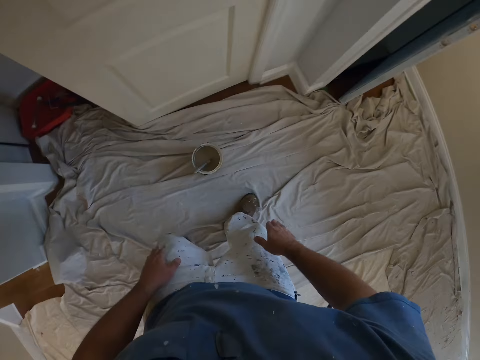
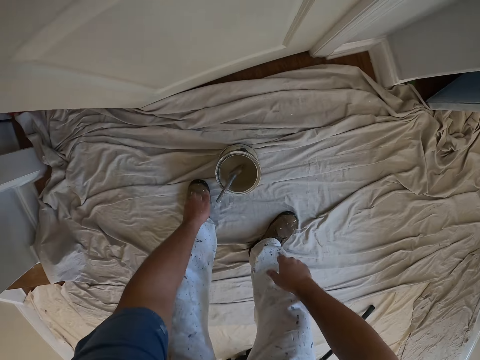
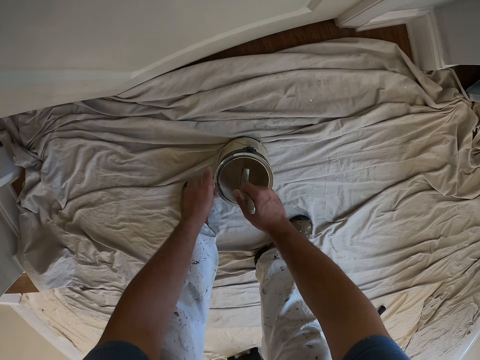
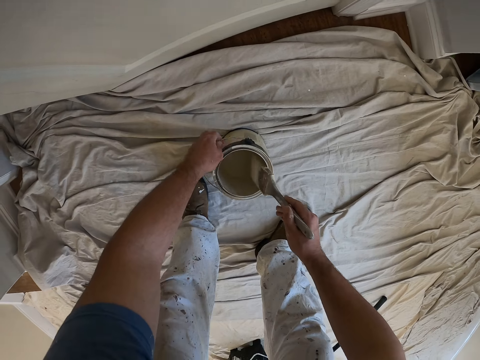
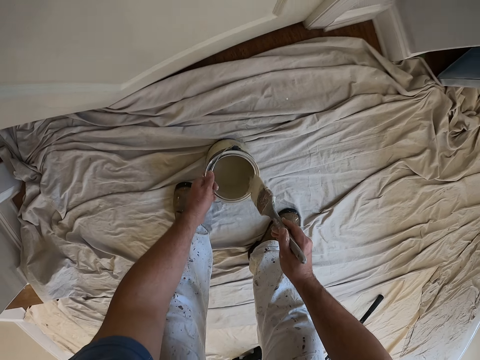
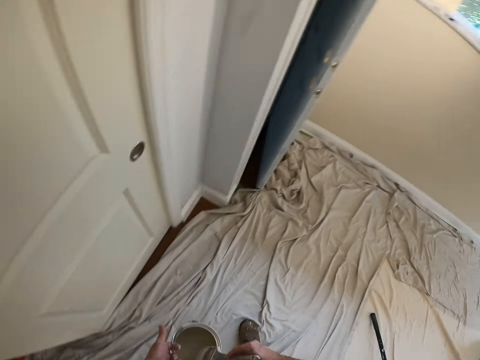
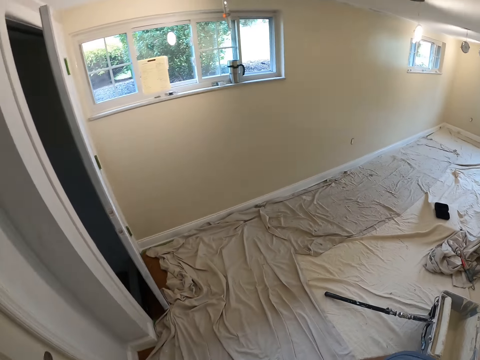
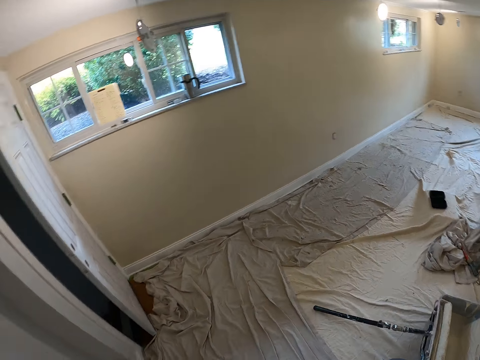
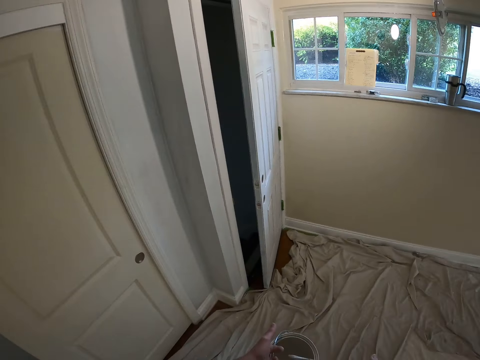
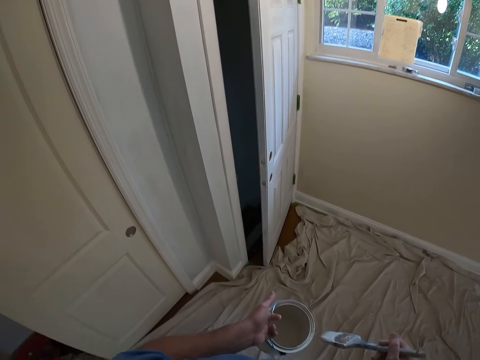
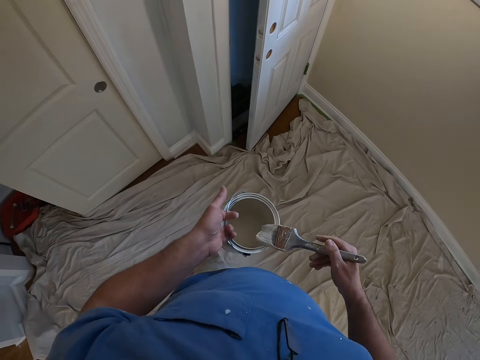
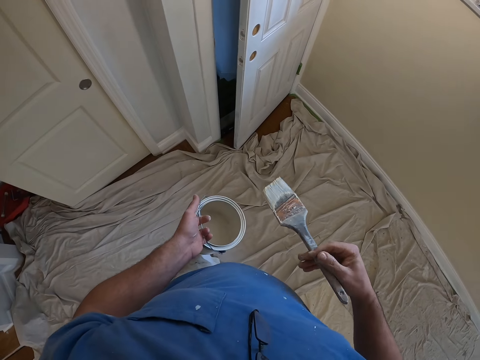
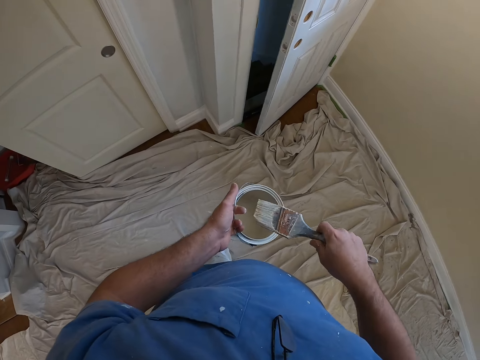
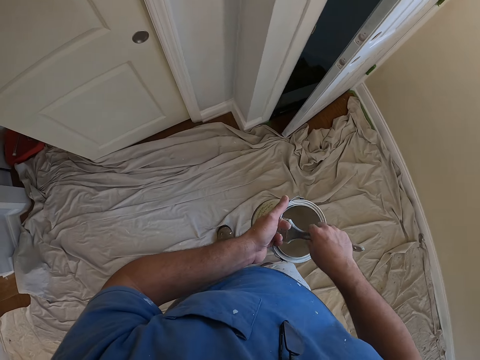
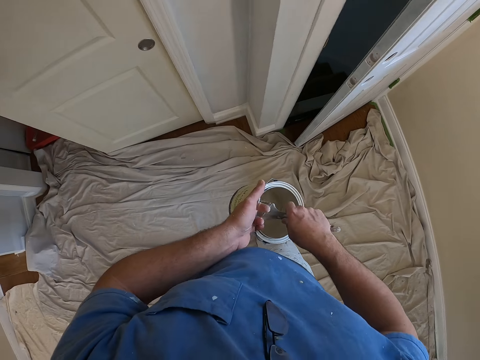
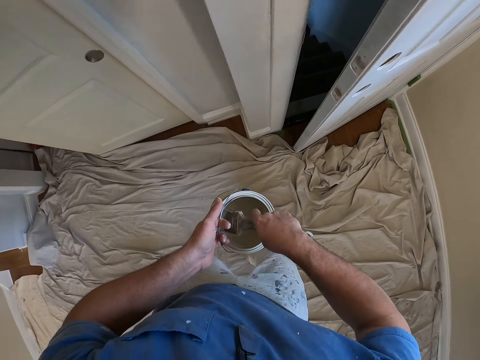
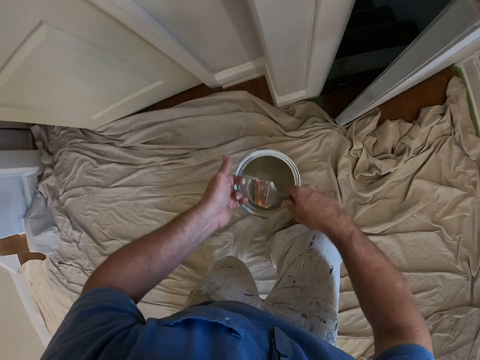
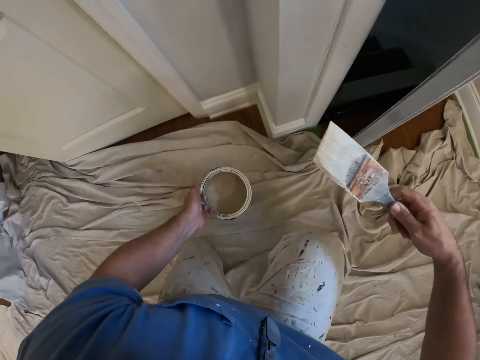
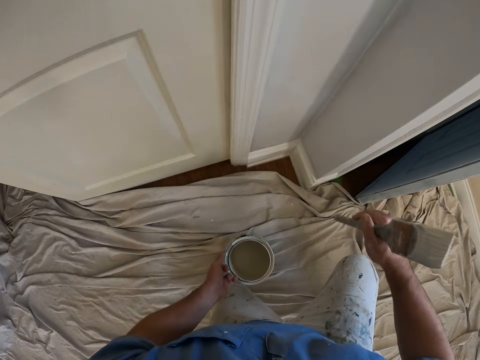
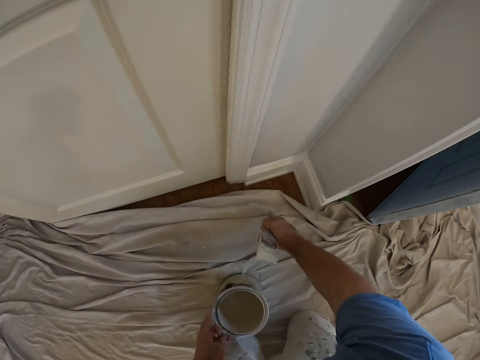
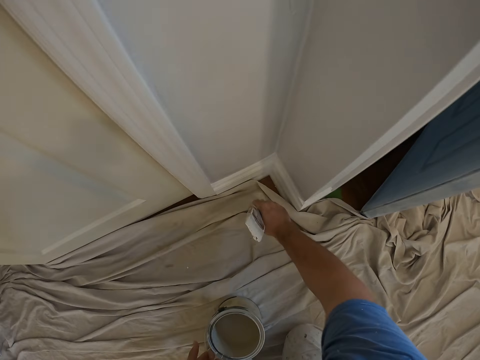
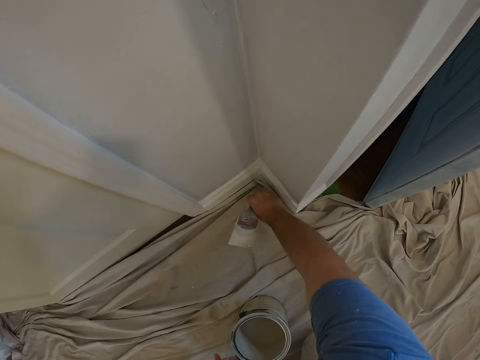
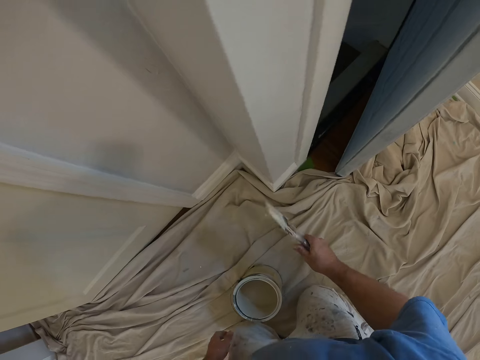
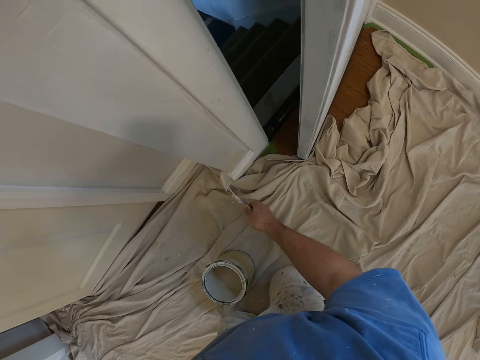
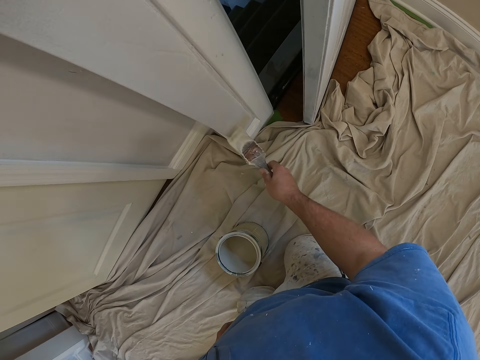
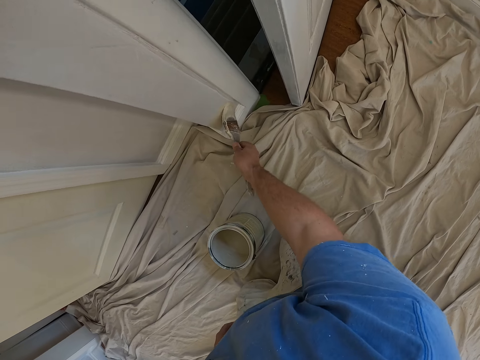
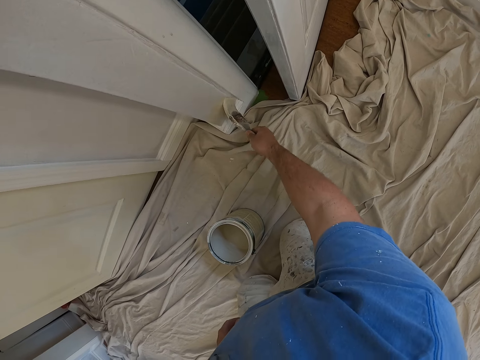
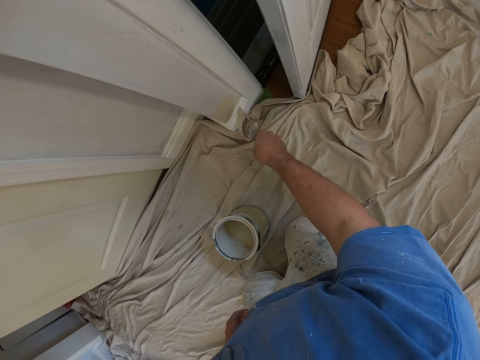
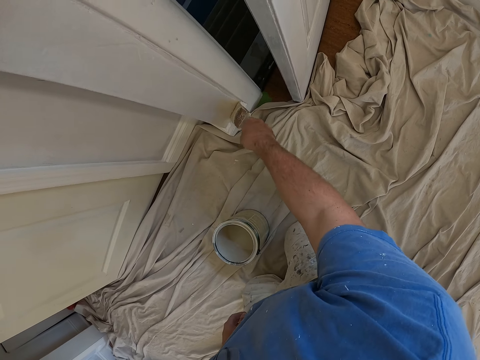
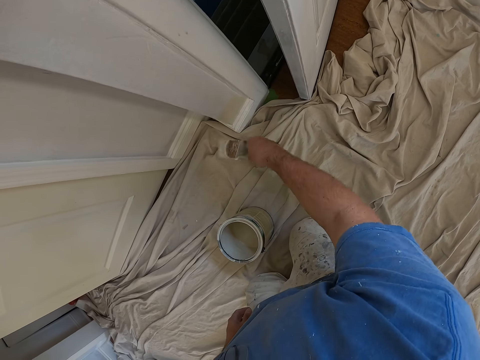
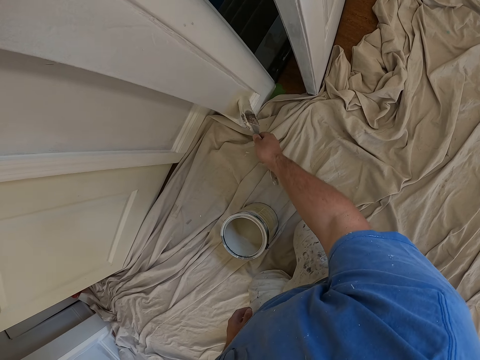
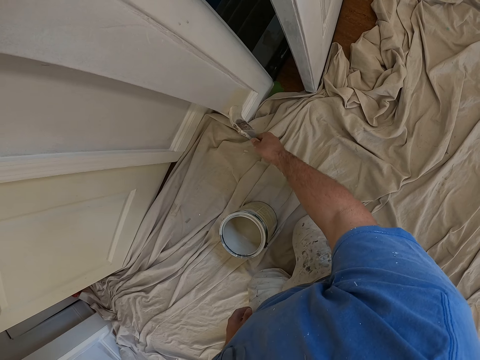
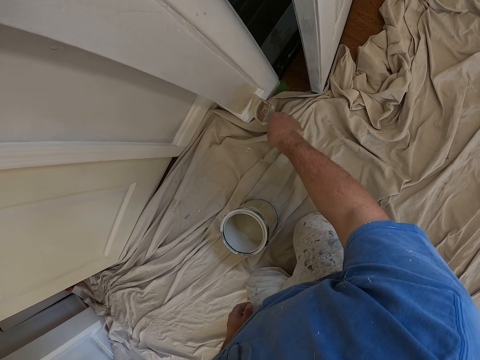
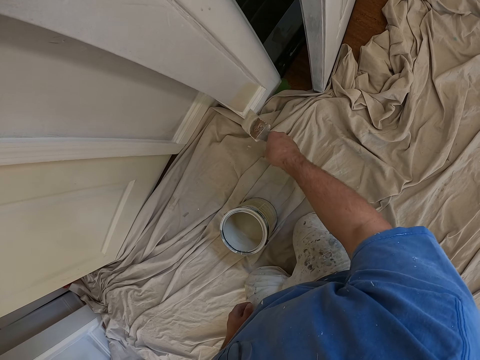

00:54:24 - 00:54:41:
The camera wearer walks towards the door. He bends. He holds a paint brush with his left hand and moves the paint brush to his right hand. He picks up the paint brush and paint tin or can. He stands. He looks around the room. He looks at the paint can. He adjusts the paint brush in his right hand. He takes some paint from the paint can with the paint brush. He kneels. He drops the paint can on the floor. He adjusts the cloth on the floor with his hand. He paints the wall with the paint brush.

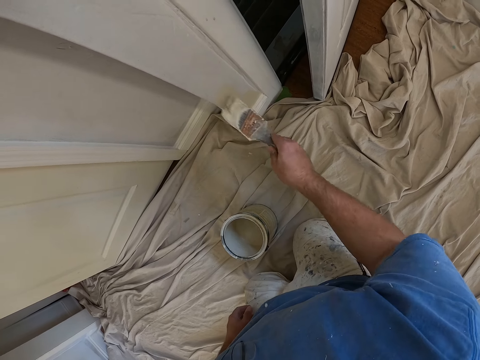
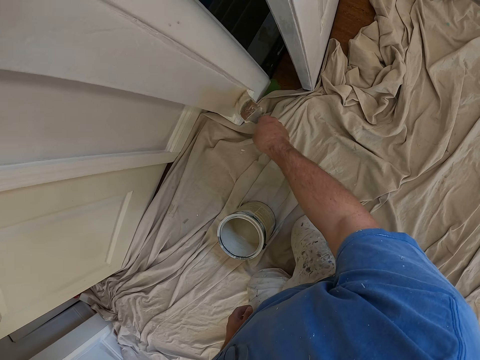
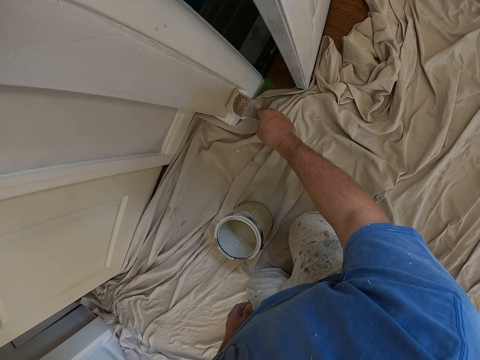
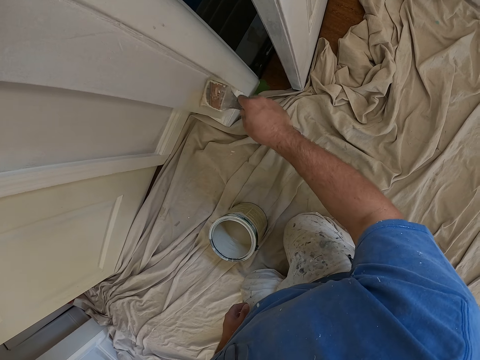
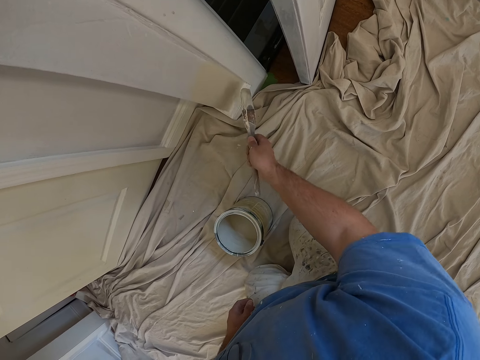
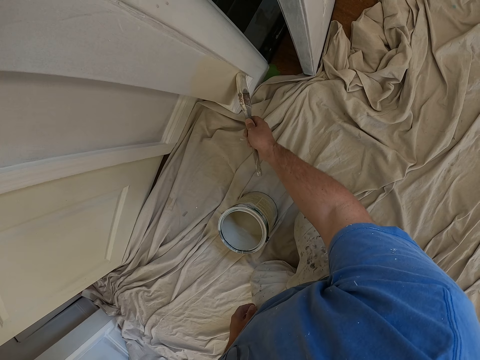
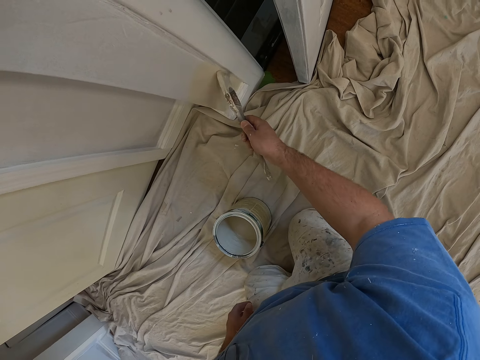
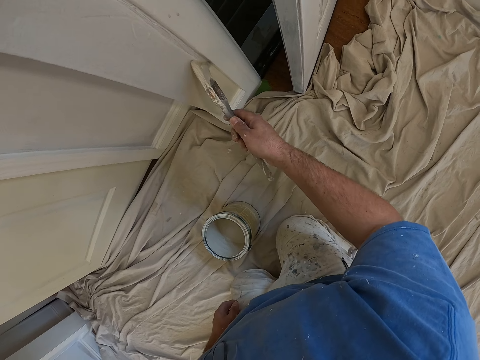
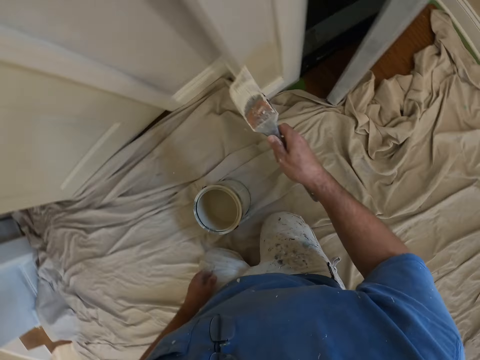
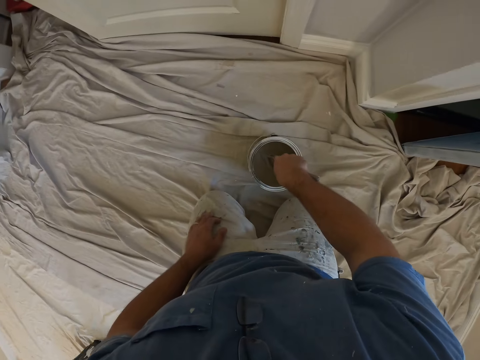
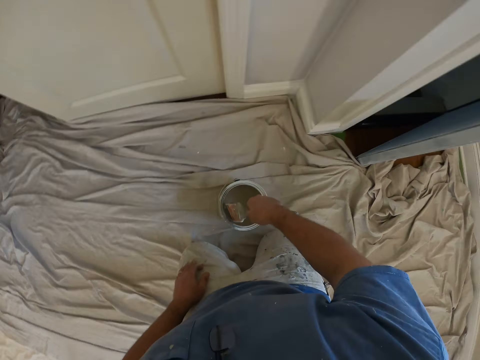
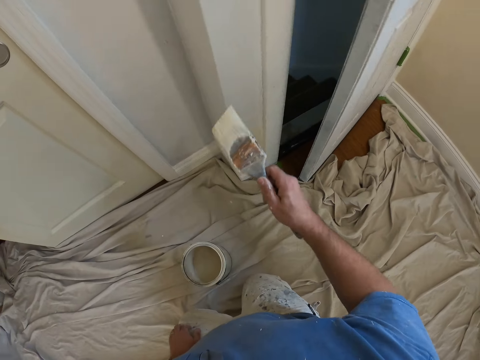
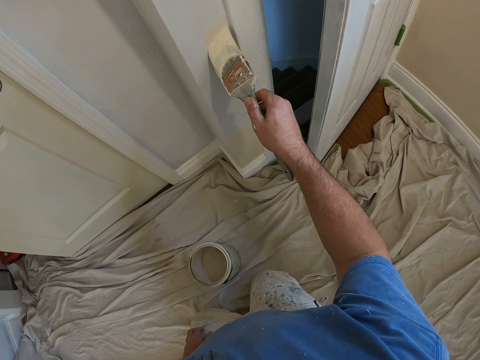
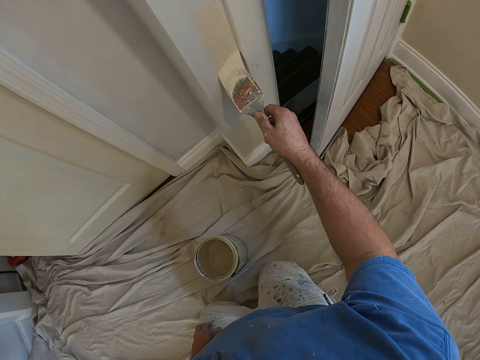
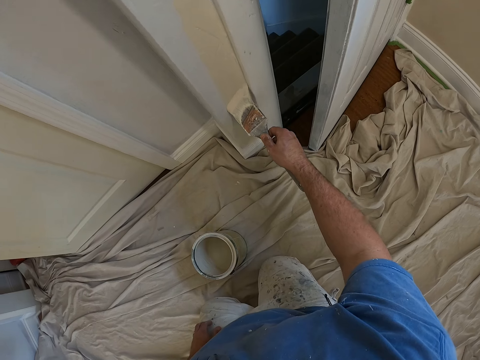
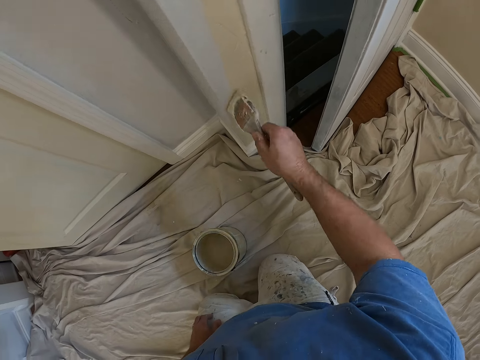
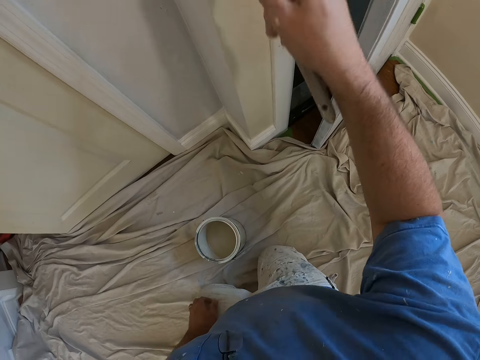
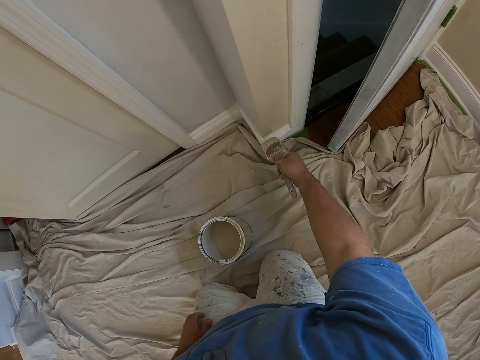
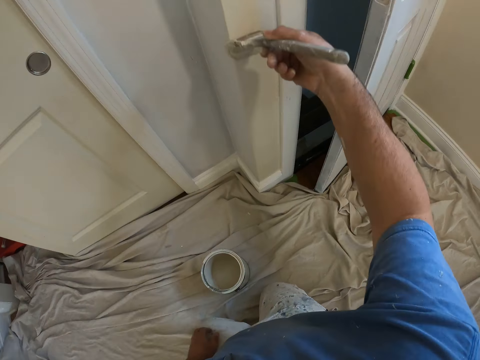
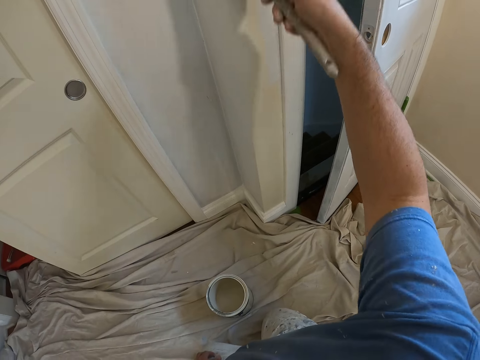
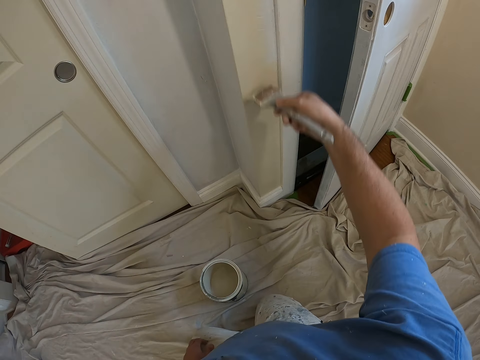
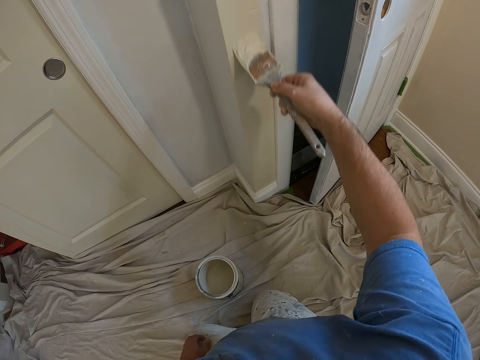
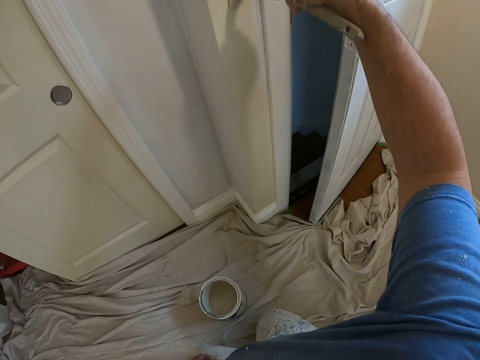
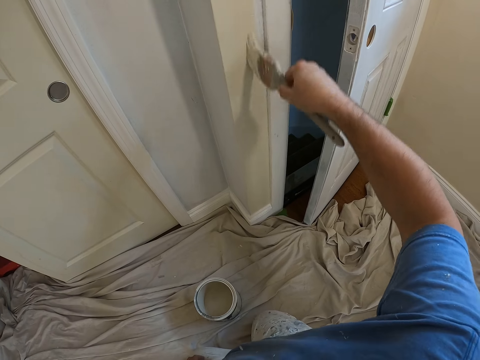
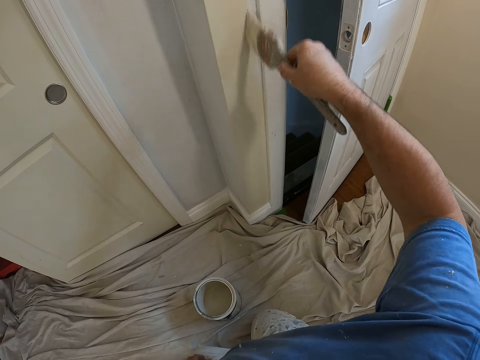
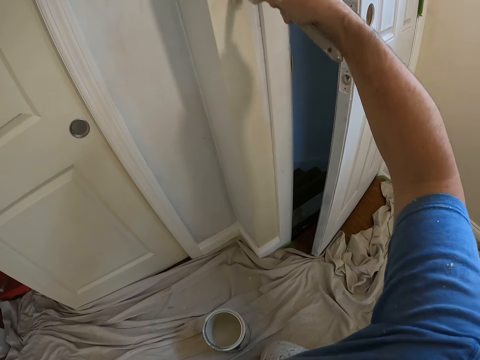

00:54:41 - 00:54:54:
The camera wearer takes some paint from the paint can with the paint brush. They paint the wall with the paint brush.
